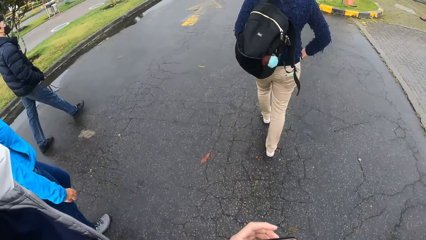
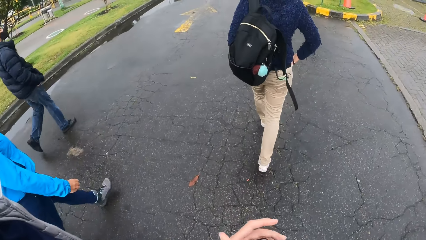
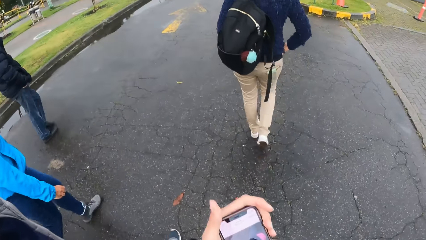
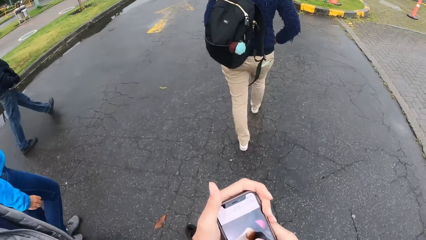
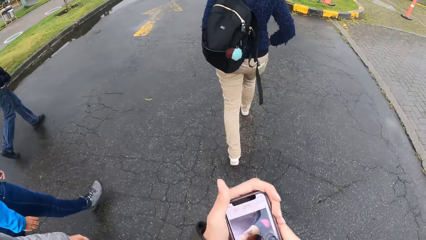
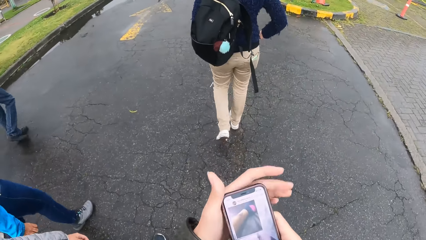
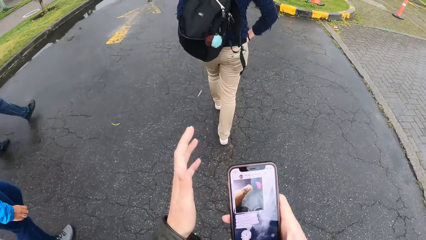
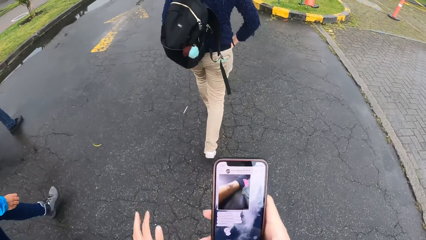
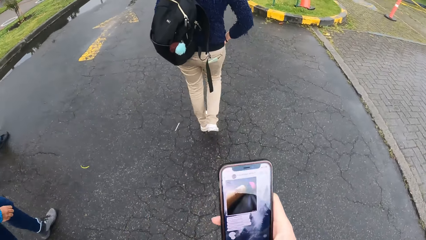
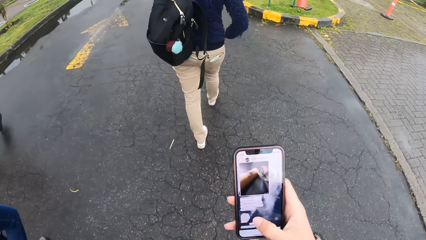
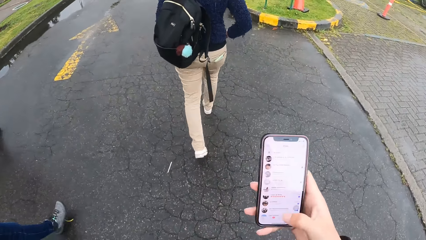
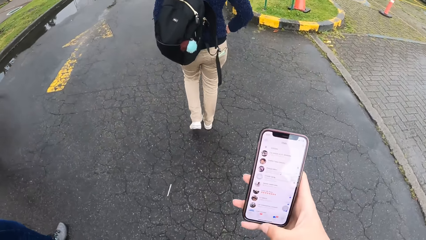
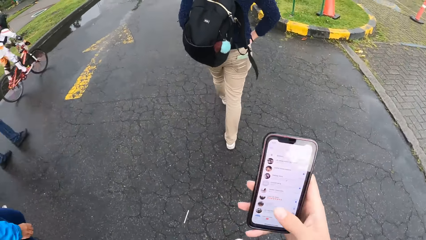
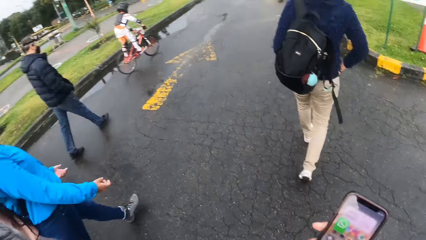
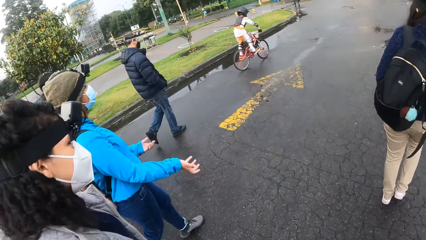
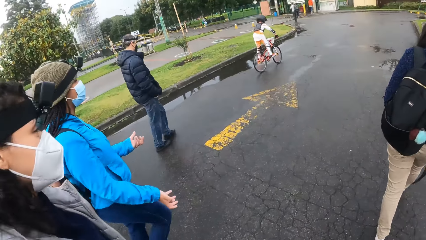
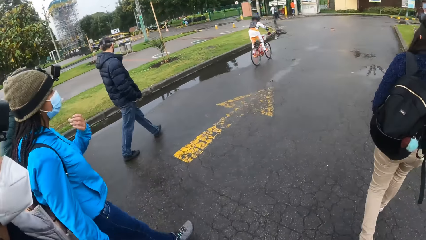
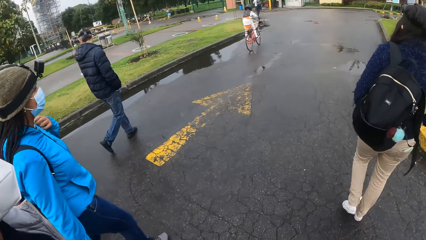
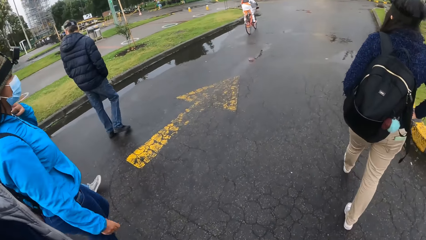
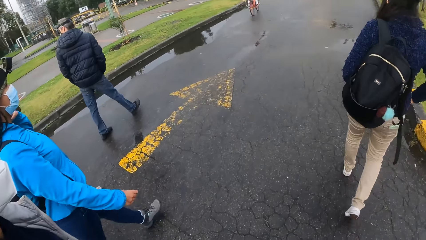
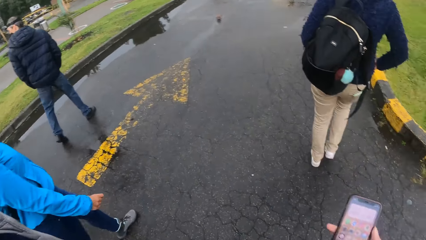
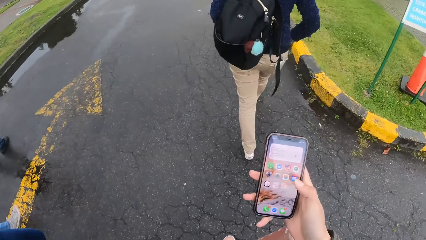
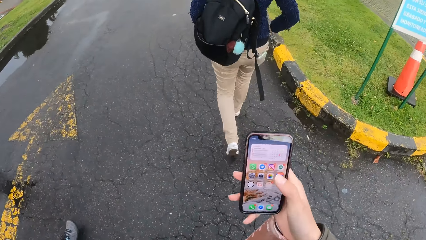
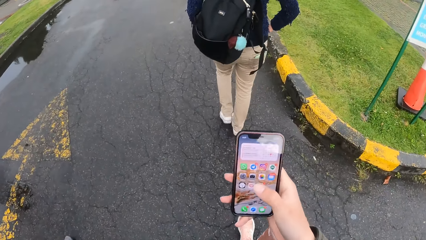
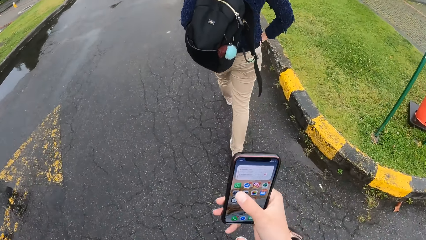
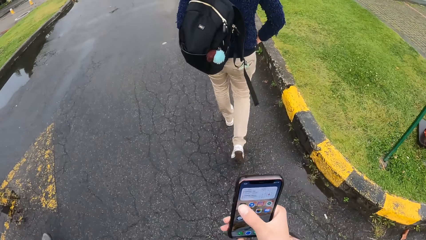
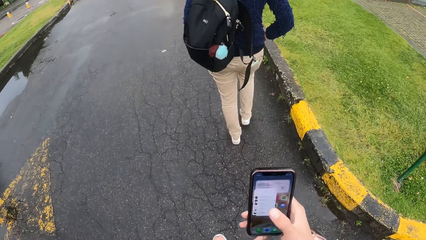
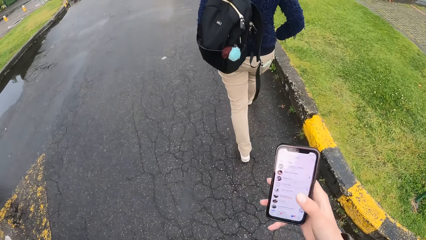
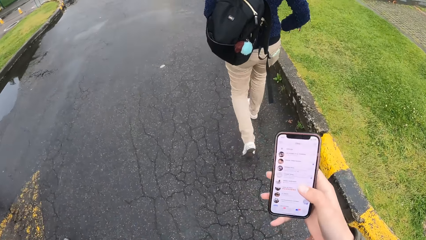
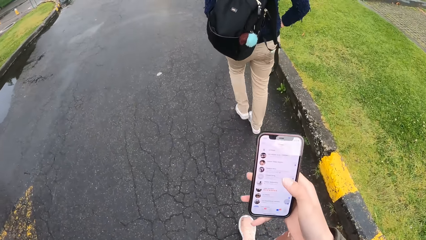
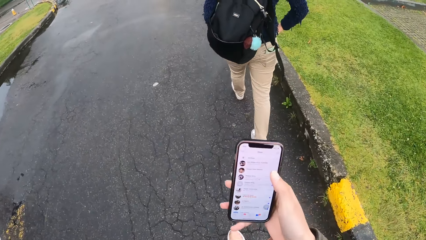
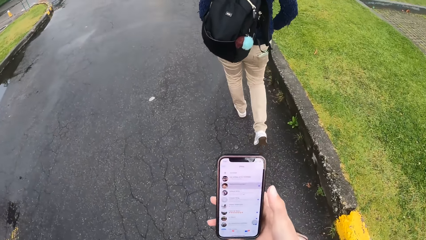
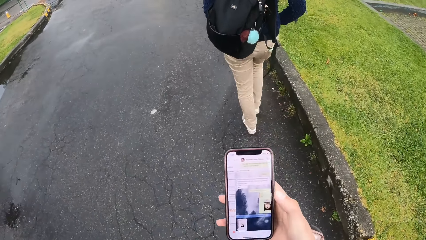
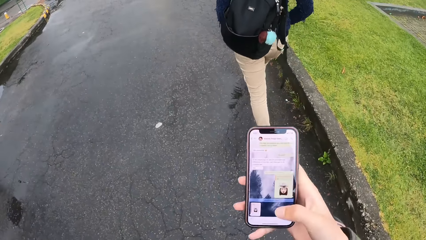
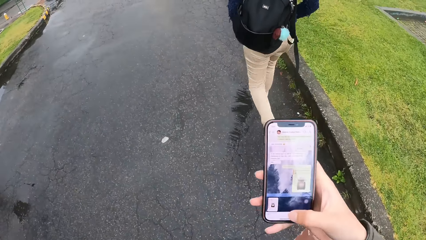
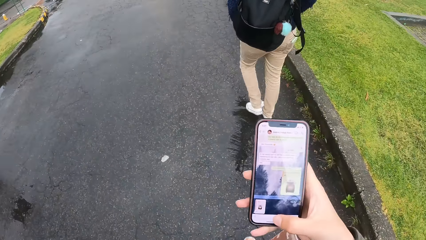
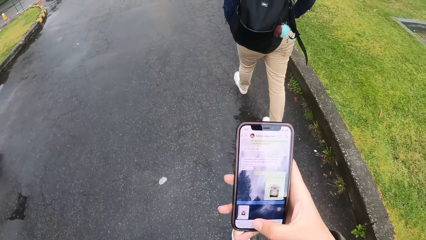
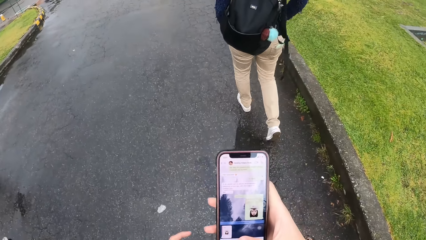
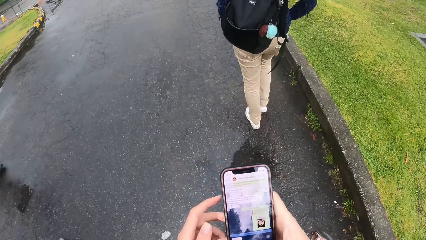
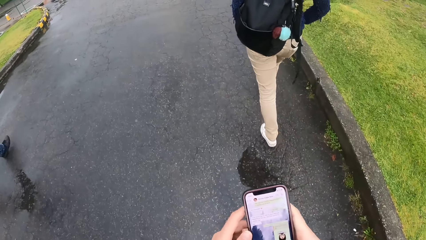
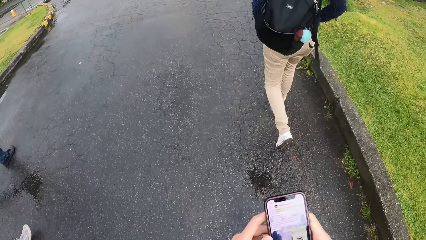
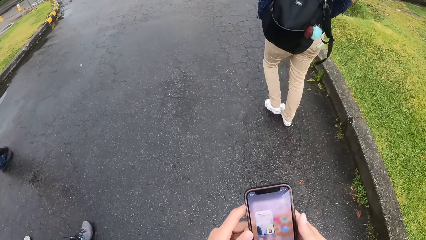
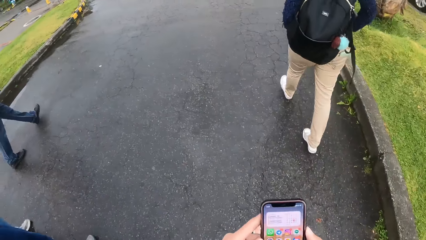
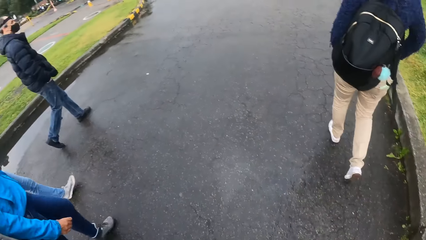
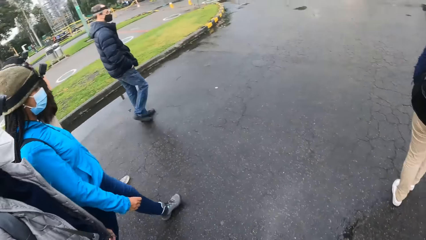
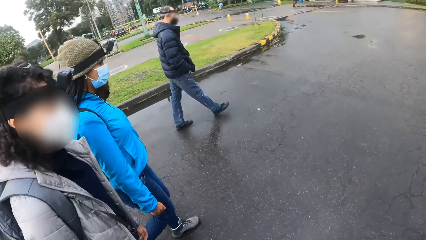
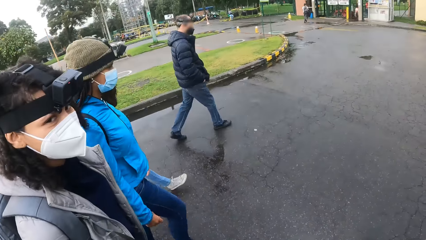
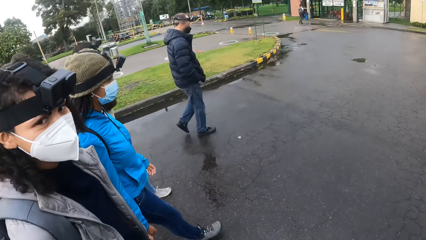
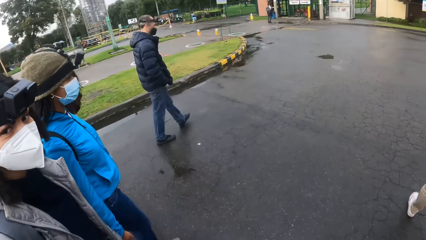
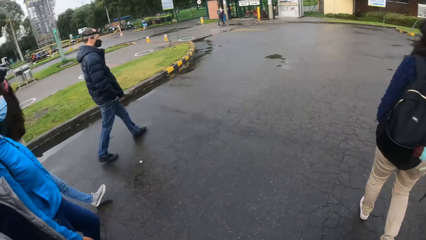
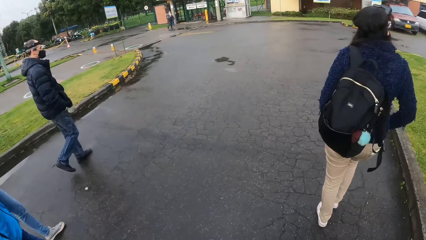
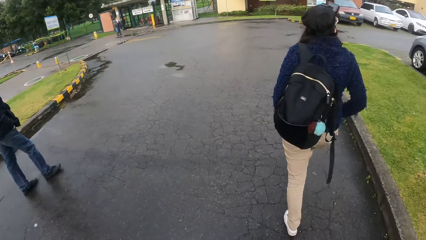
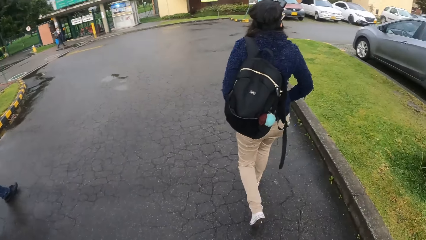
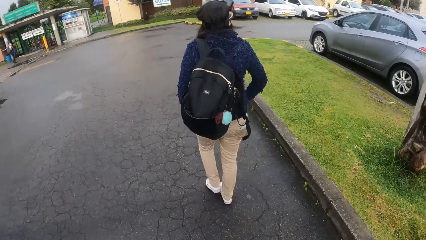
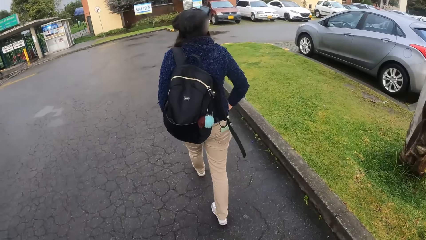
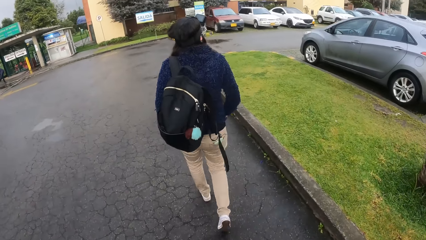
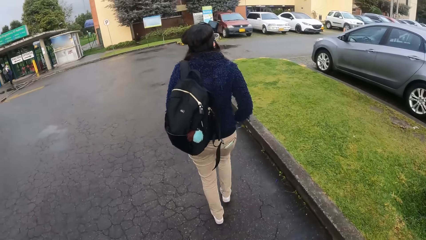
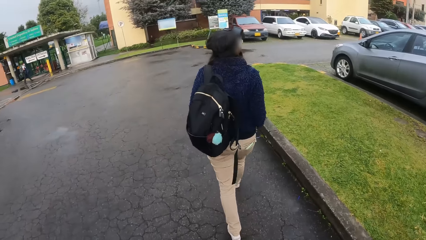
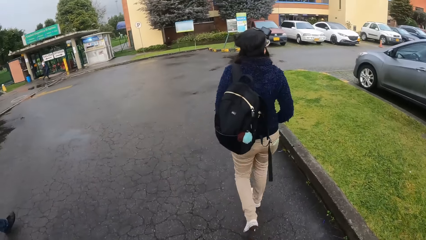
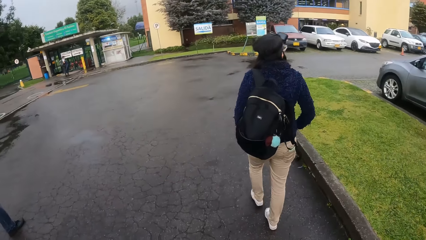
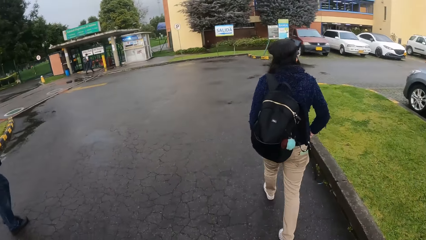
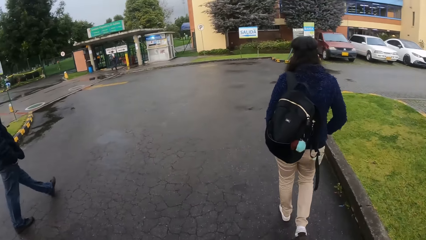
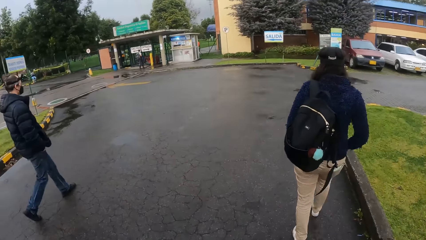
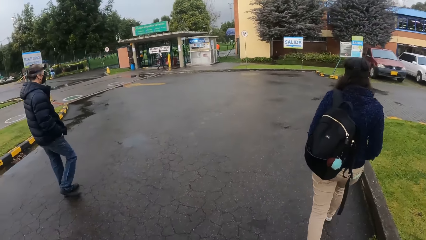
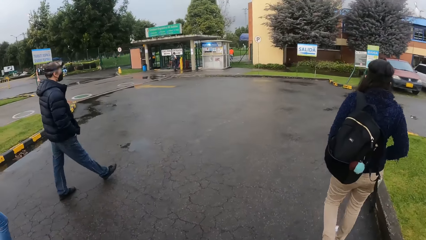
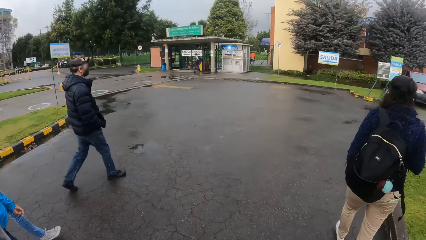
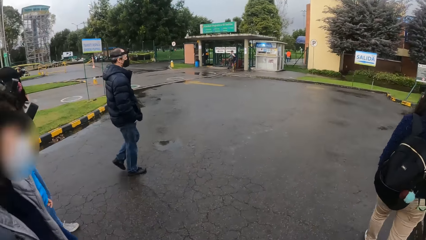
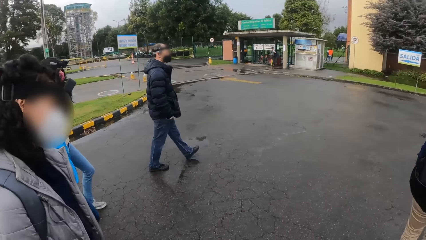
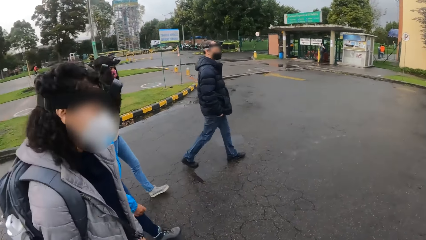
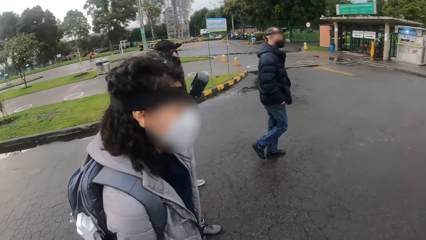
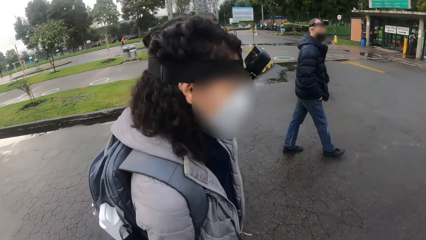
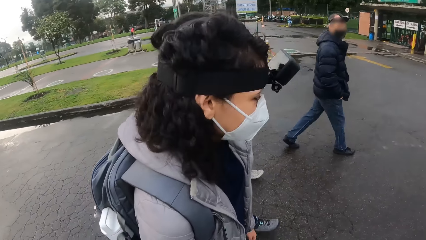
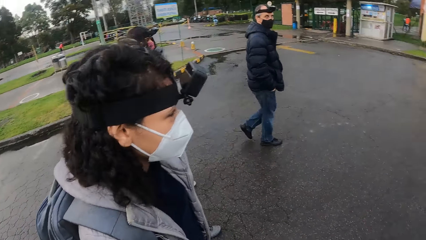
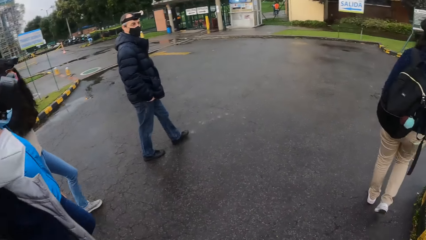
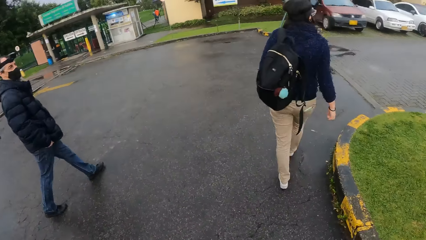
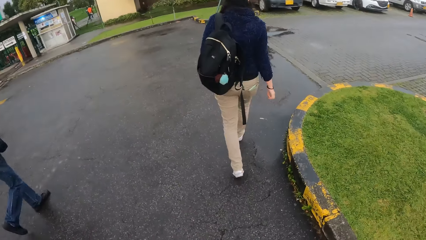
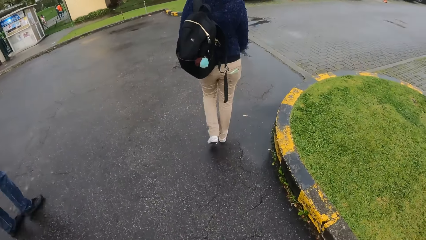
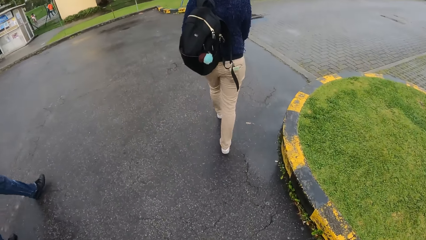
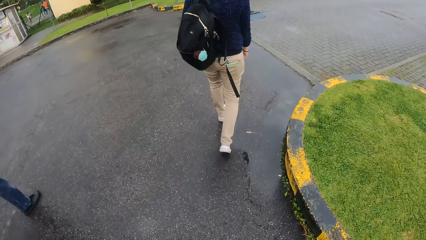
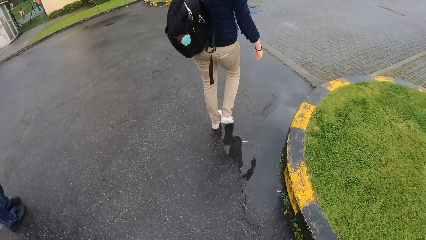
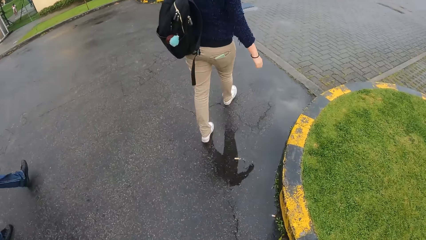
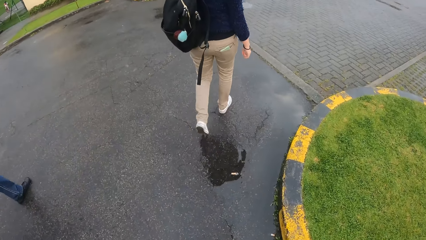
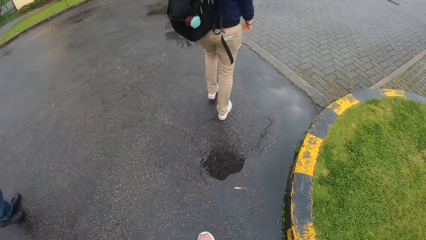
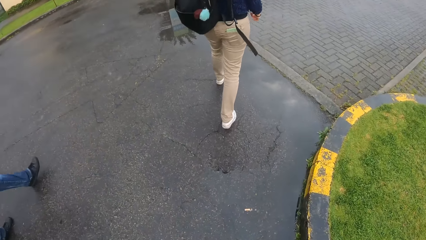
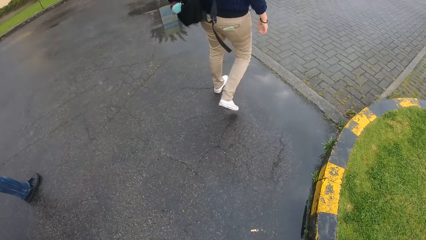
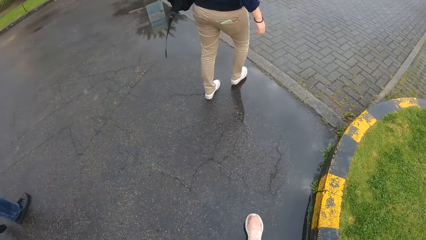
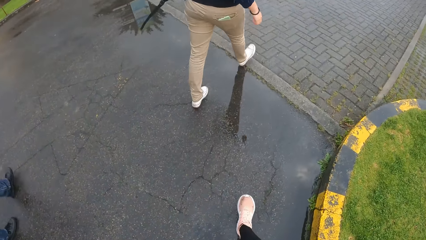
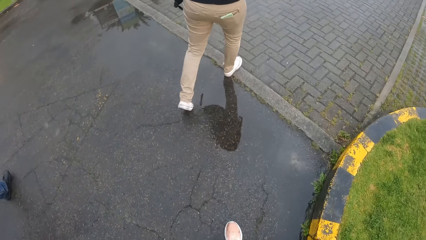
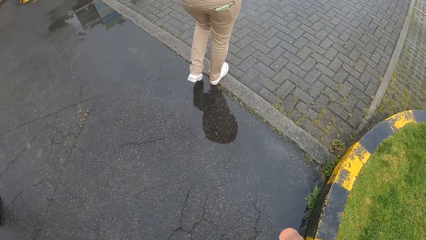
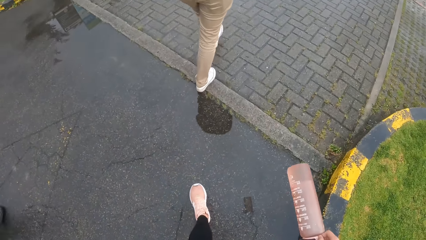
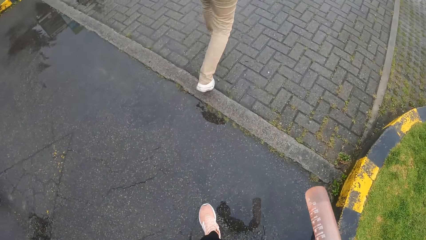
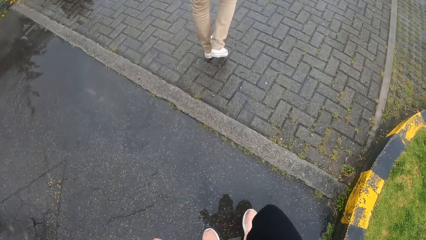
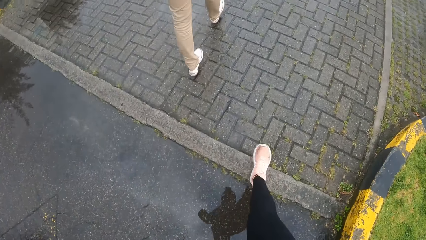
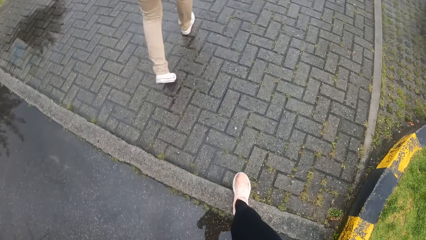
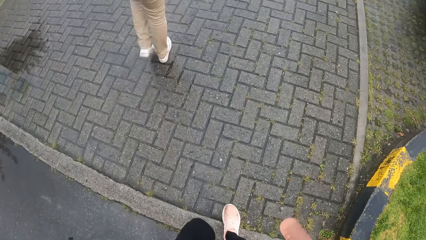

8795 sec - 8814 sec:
The camera wearer operates the phone with both hands. She operates the phone in her right hand. She operates the phone in both hands. She walks on the road.
